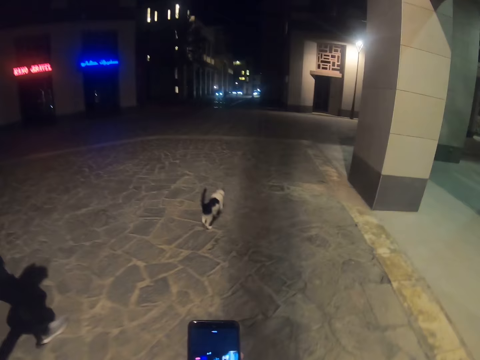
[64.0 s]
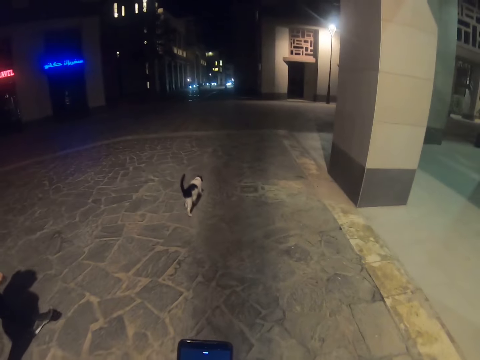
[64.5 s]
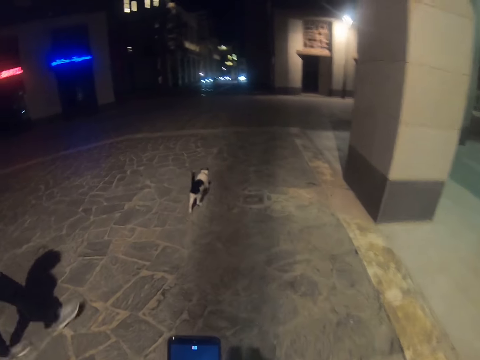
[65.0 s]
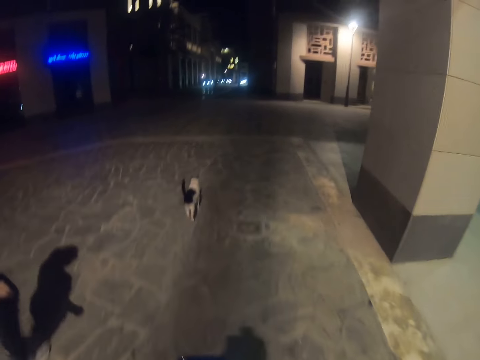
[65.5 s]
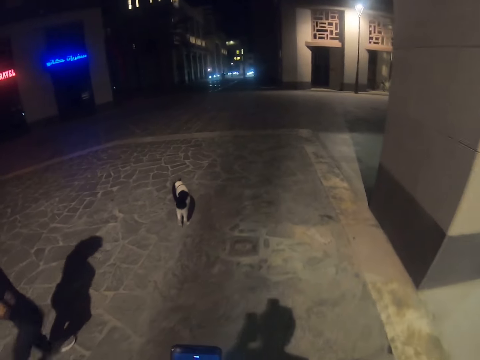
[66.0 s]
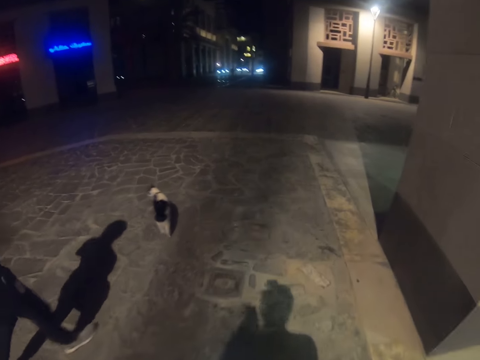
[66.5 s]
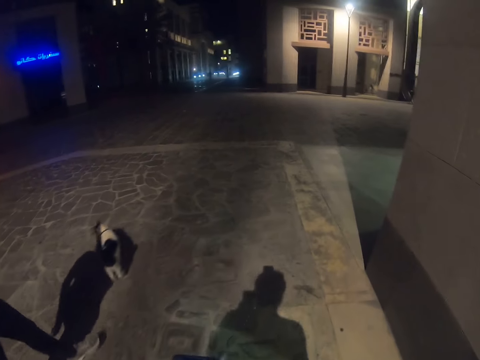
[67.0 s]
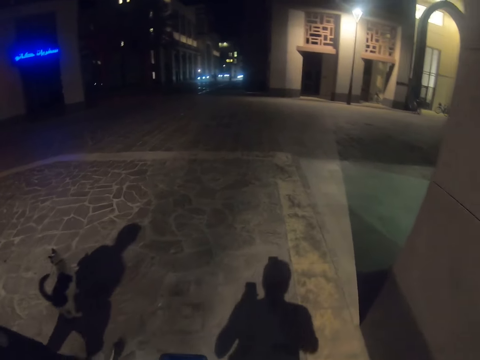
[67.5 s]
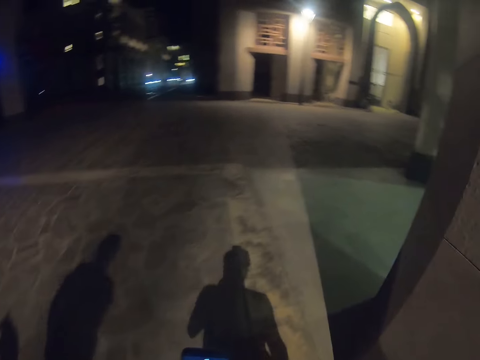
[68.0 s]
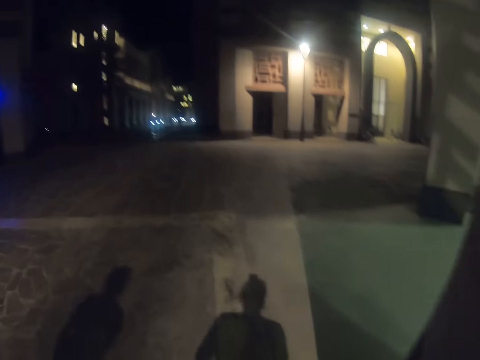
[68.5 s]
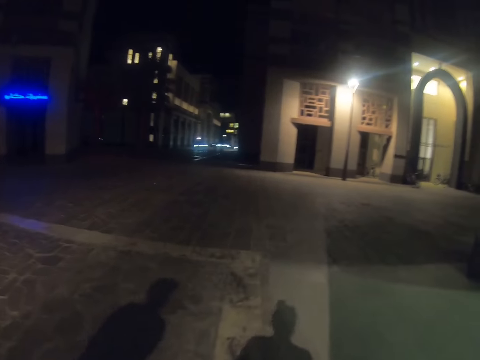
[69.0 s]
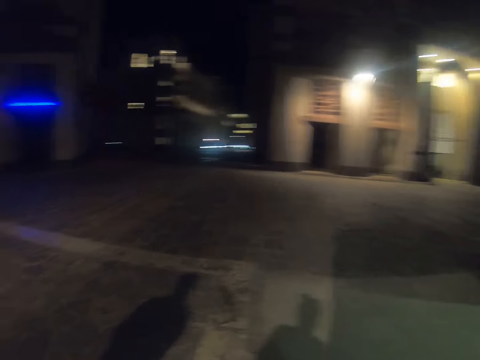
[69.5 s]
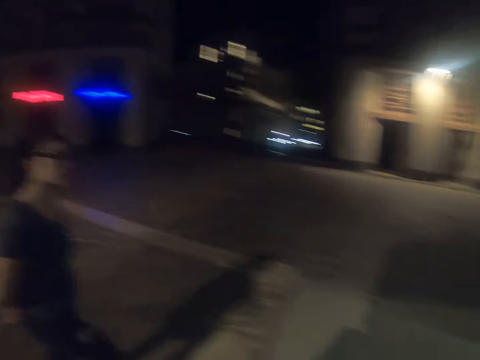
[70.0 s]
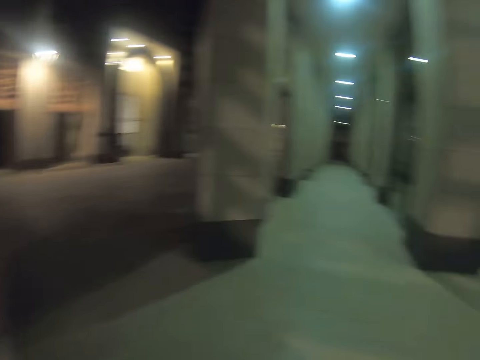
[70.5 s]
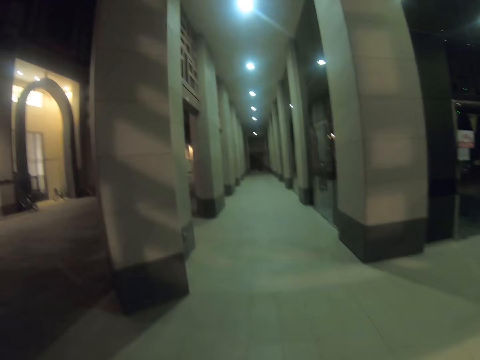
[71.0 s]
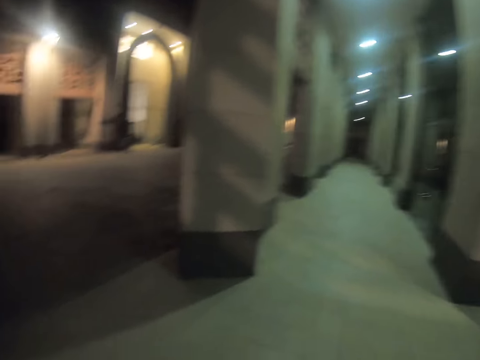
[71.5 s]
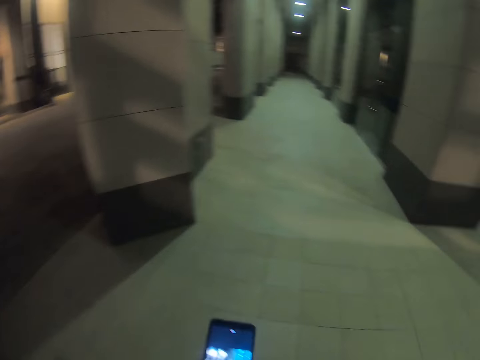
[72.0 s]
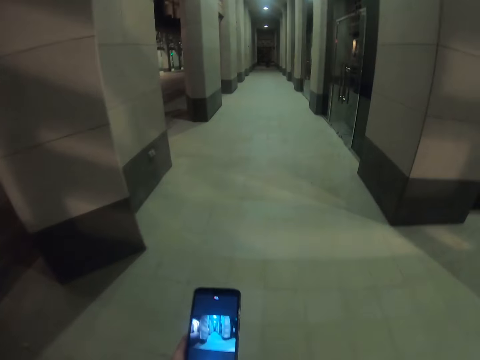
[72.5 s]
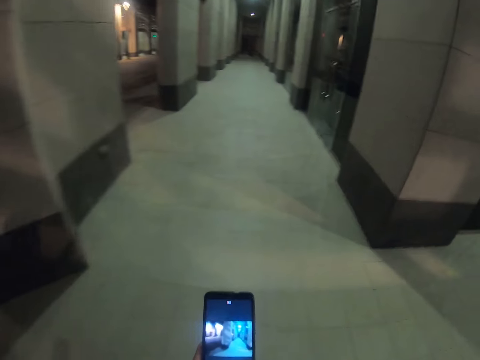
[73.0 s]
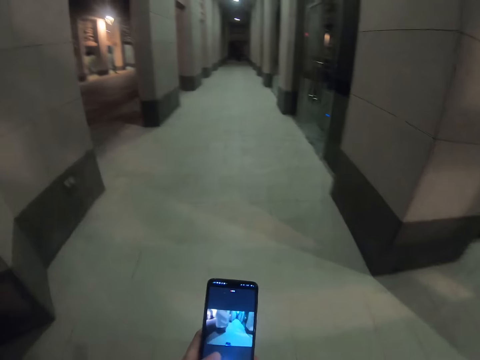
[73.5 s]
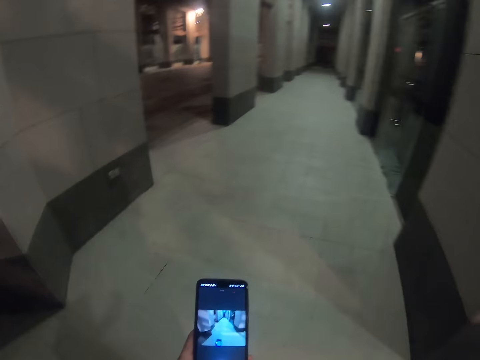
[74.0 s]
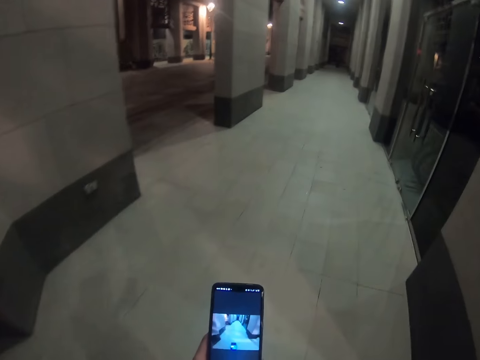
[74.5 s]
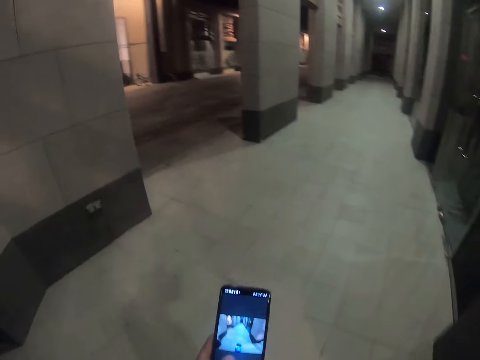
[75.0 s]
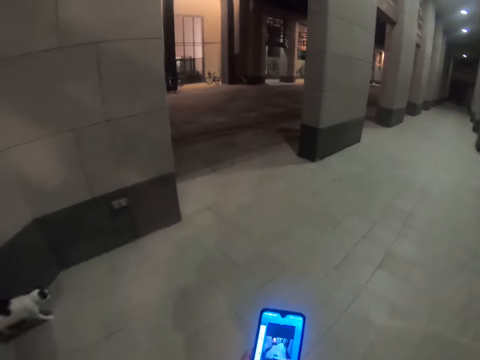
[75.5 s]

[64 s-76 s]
The camera wearer looks at the phone. They walk on the pavement. They look around. They look at the phone. They hold the phone.

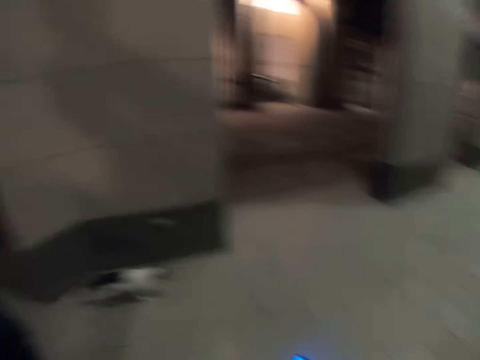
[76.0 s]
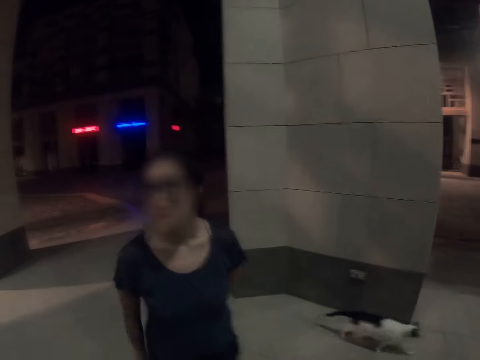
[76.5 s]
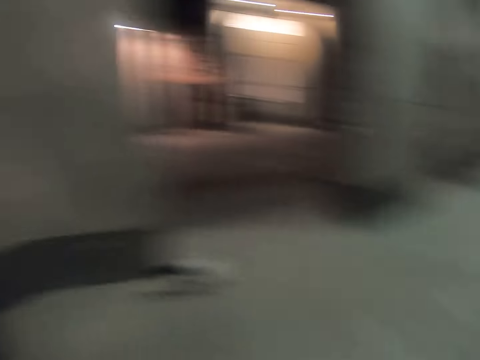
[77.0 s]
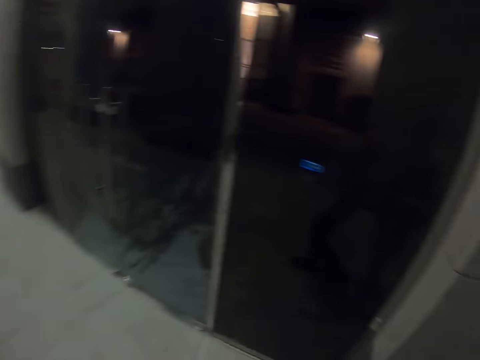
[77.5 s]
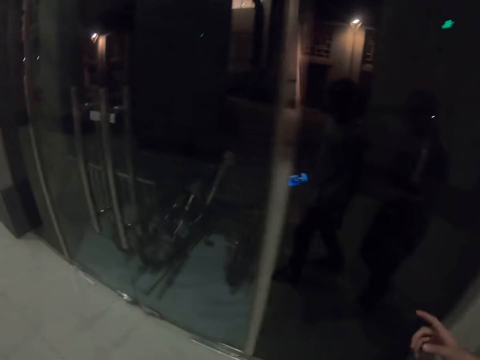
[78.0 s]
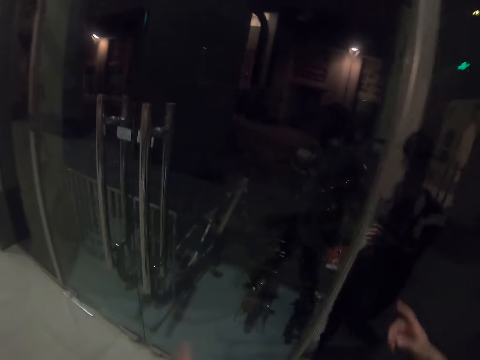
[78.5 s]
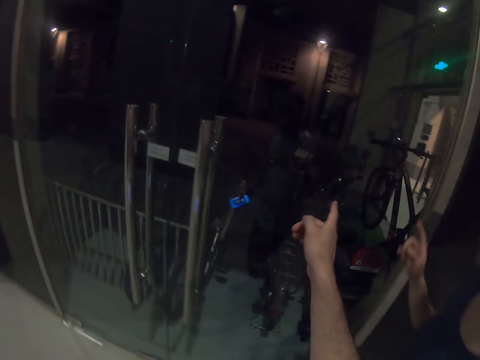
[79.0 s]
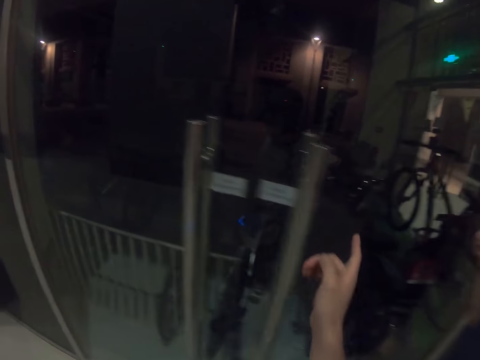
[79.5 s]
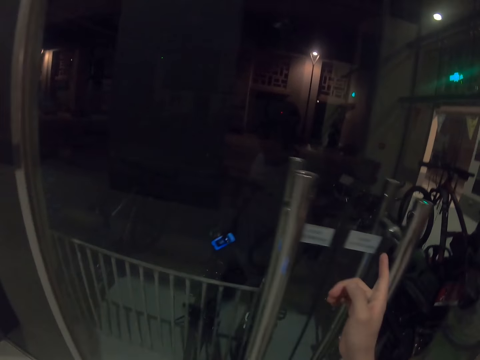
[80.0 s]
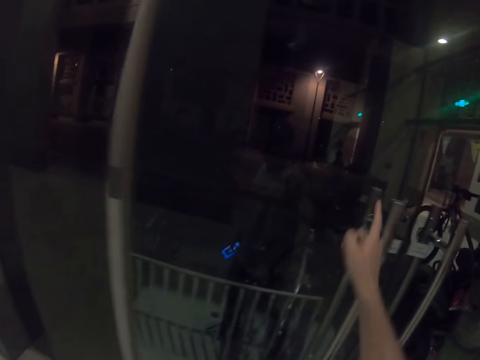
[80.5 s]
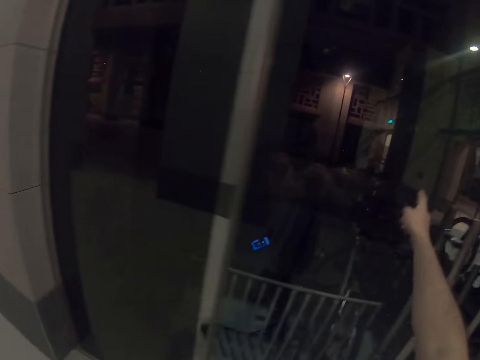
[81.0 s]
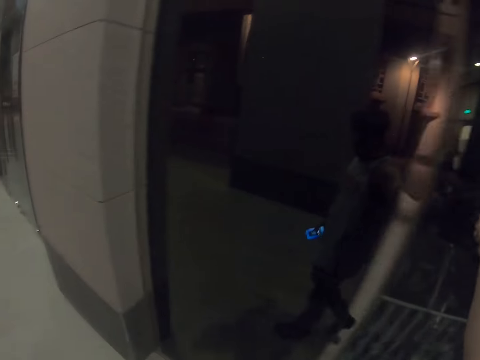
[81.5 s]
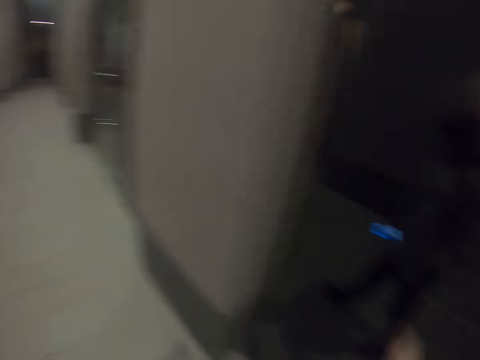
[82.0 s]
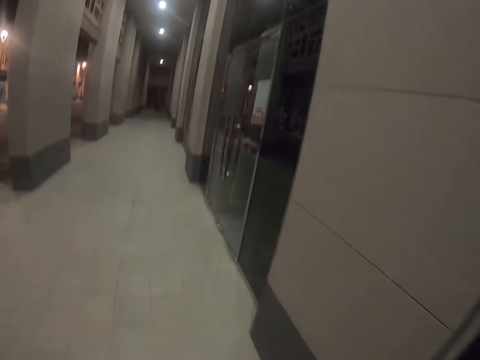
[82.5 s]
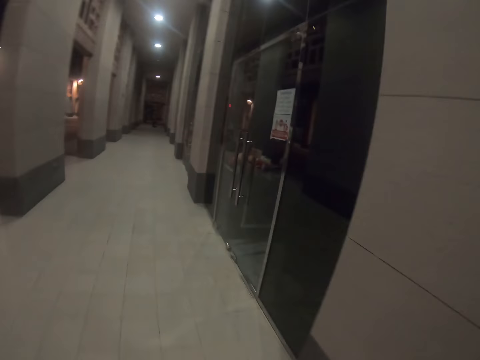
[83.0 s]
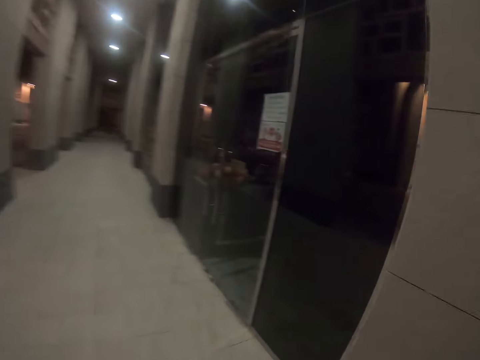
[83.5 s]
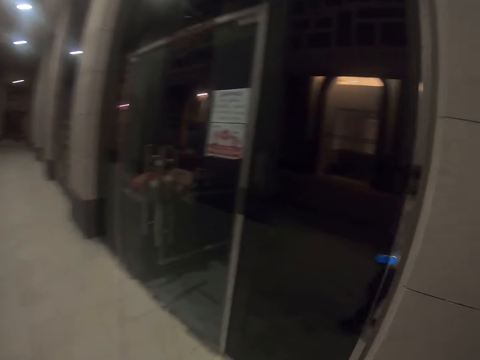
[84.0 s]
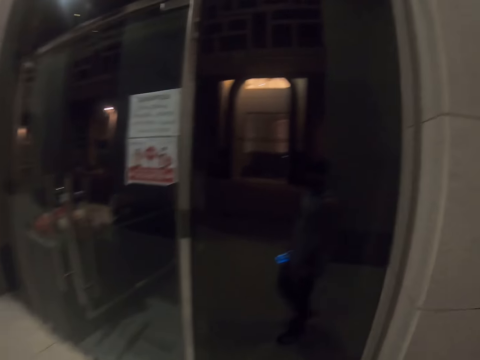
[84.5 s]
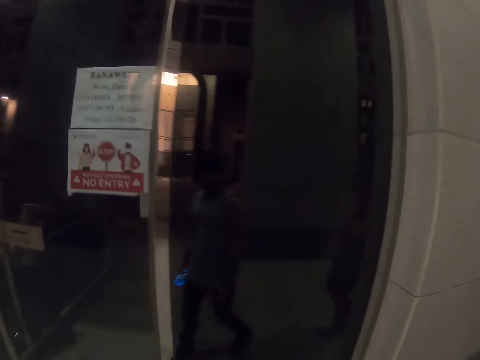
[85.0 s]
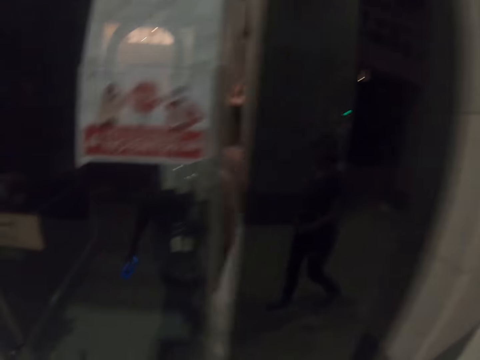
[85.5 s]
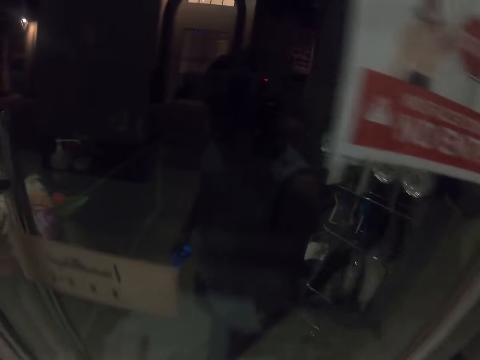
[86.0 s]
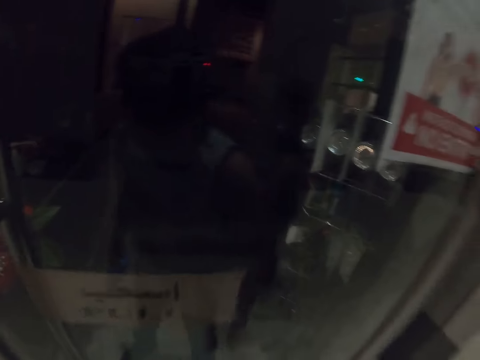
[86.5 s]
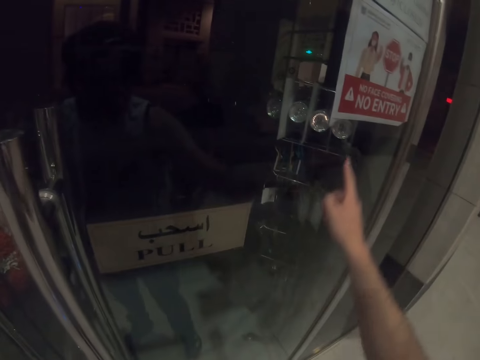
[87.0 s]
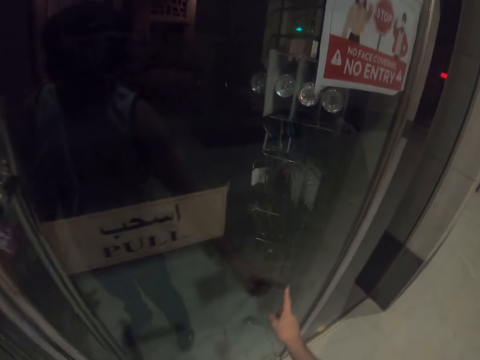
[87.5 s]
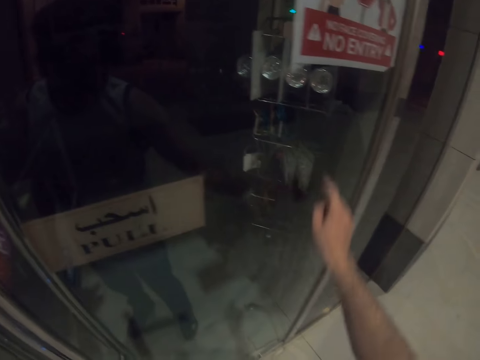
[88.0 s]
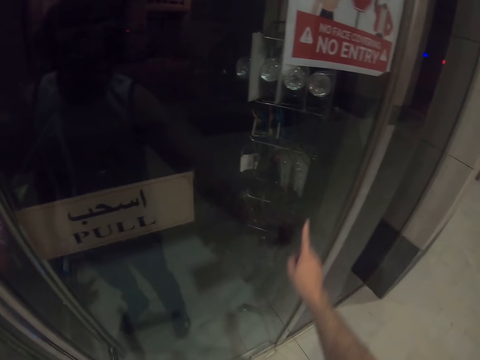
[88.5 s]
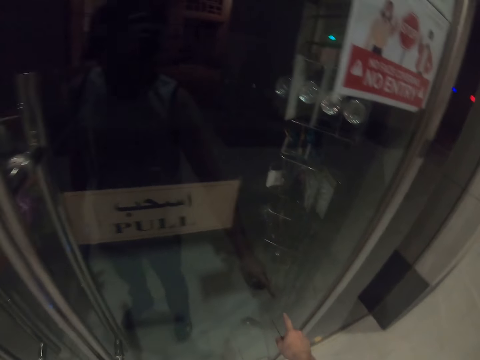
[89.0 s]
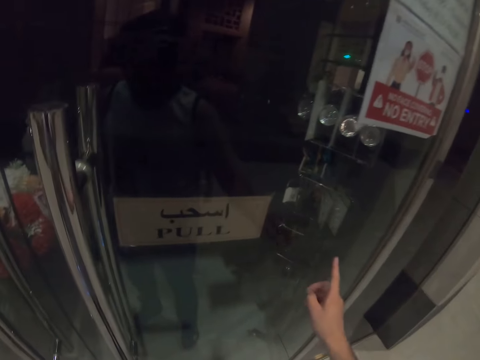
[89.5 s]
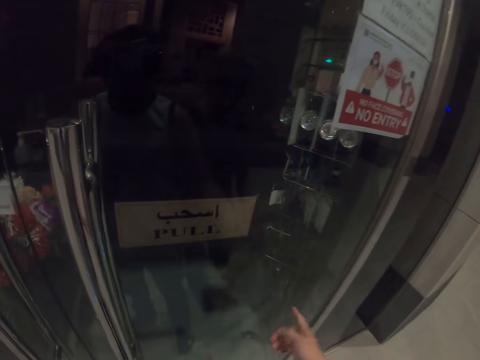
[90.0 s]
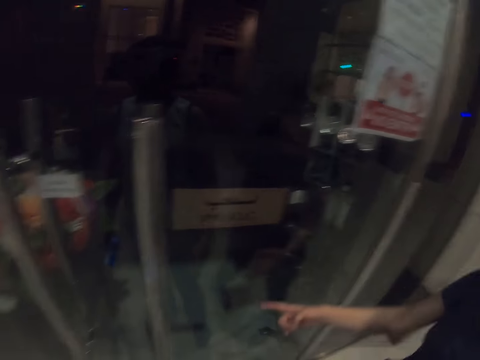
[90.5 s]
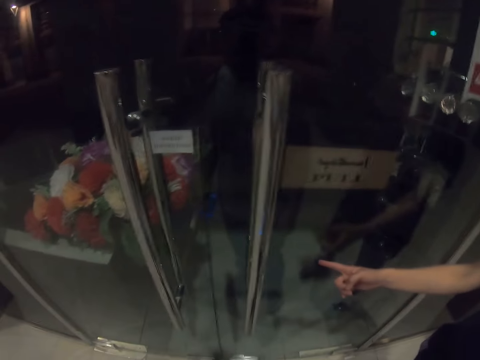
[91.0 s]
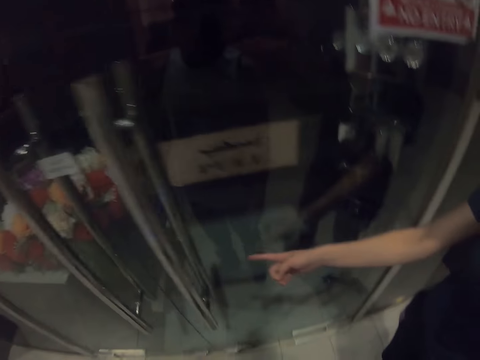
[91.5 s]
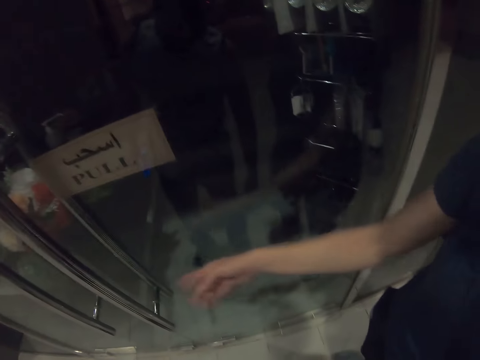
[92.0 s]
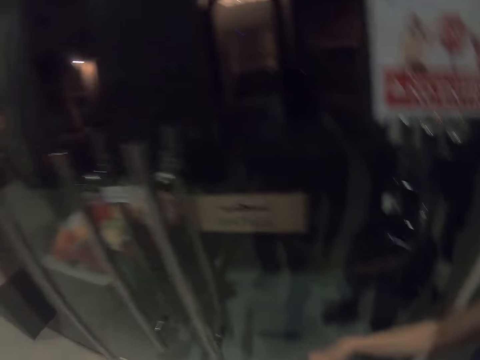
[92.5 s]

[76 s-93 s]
The camera wearer turns back. He looks around. He walks on the pavement. A woman points her finger out. The camera wearer points his finger out. He touches the glass door. He walks on the pavement. He slides his finger on the glass door. The woman points her finger out.
